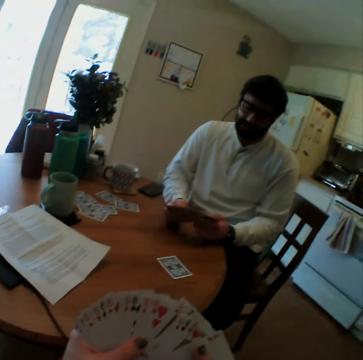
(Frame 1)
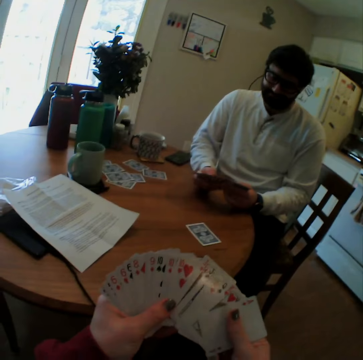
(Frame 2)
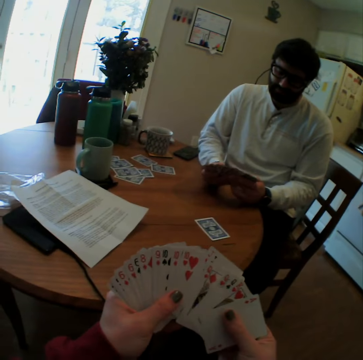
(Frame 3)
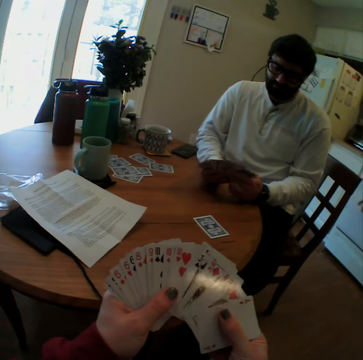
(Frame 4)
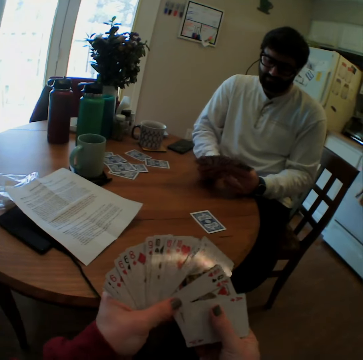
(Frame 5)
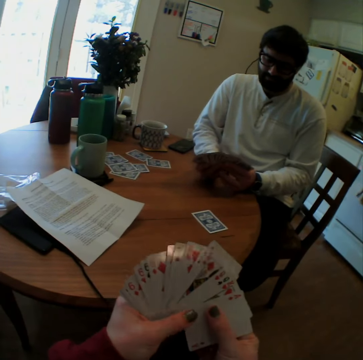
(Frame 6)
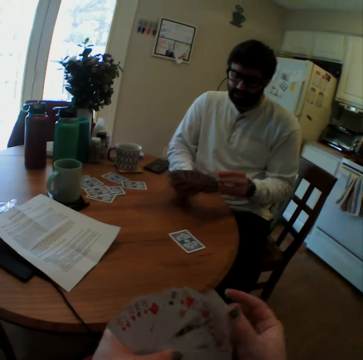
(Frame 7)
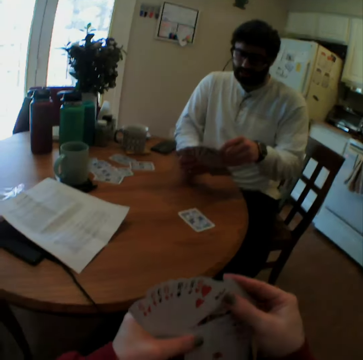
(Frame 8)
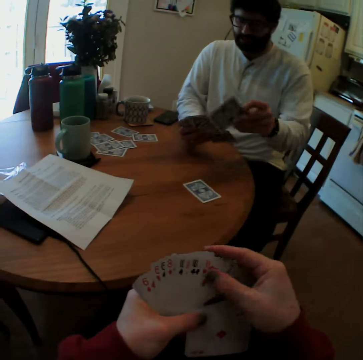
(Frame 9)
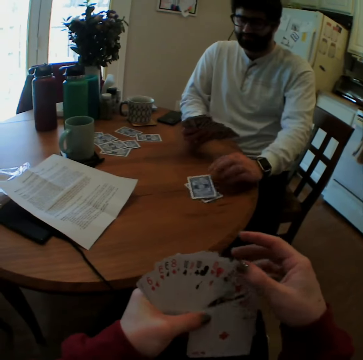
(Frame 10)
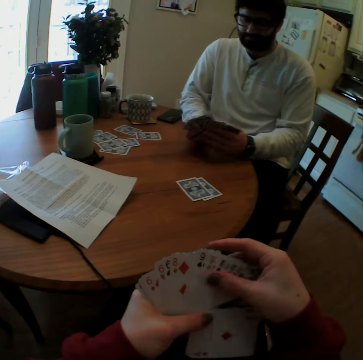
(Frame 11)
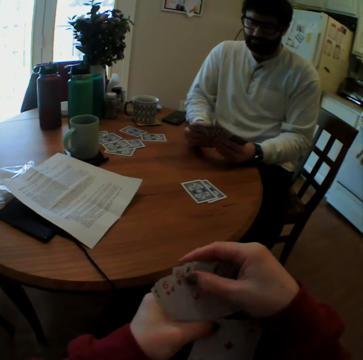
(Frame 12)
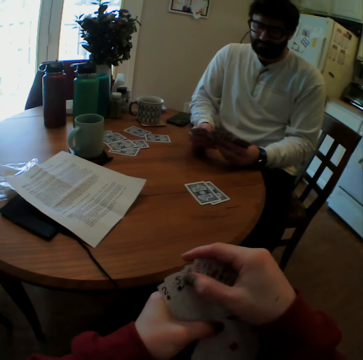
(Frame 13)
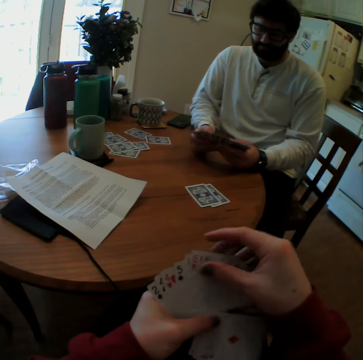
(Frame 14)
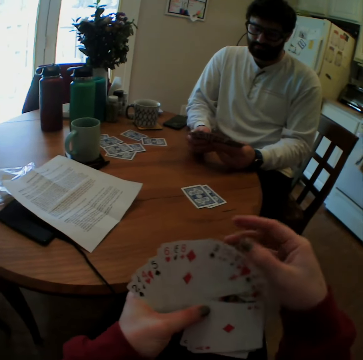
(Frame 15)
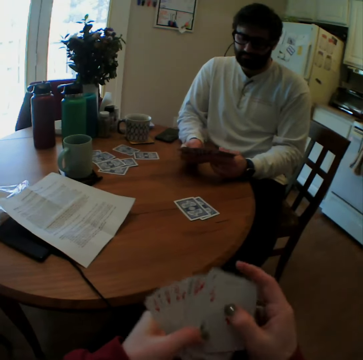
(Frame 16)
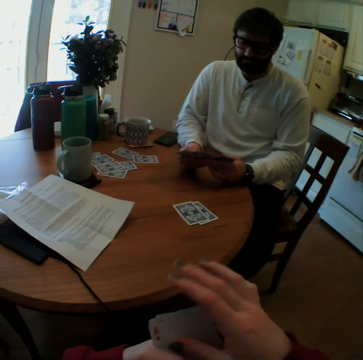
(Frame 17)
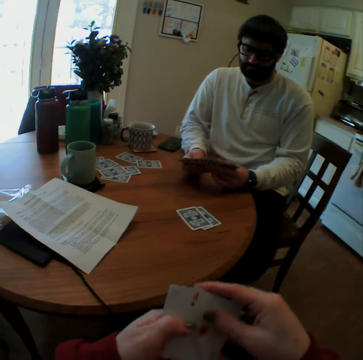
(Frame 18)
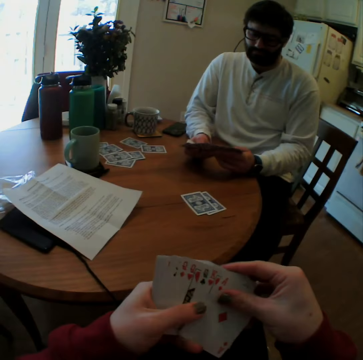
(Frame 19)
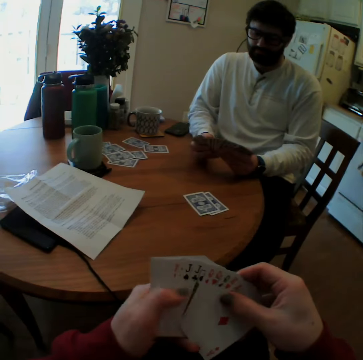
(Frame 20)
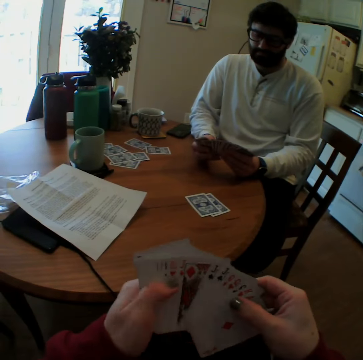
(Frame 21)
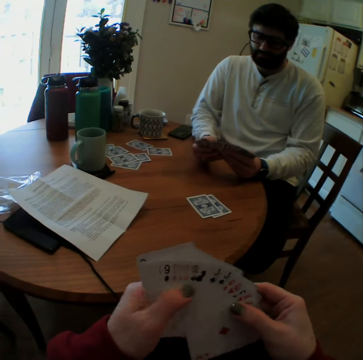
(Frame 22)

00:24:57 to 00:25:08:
A man plays card games with the camera wearer. The man puts a card on a table. The camera wearer counts cards.

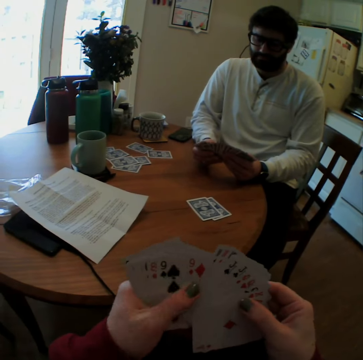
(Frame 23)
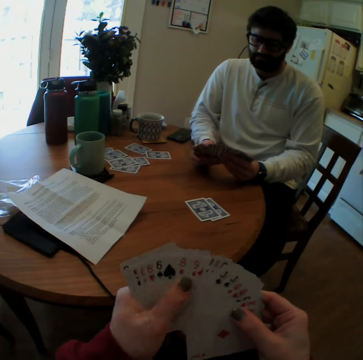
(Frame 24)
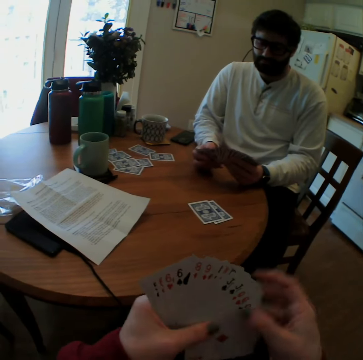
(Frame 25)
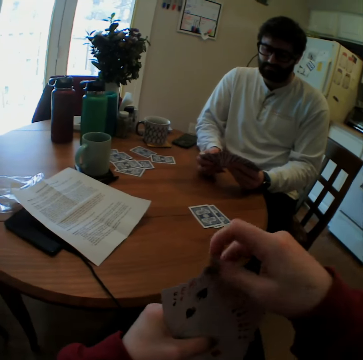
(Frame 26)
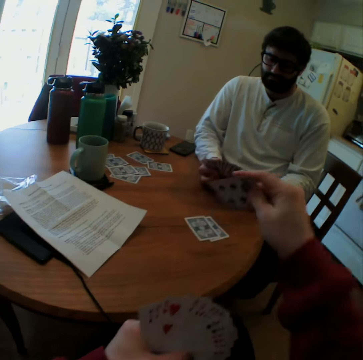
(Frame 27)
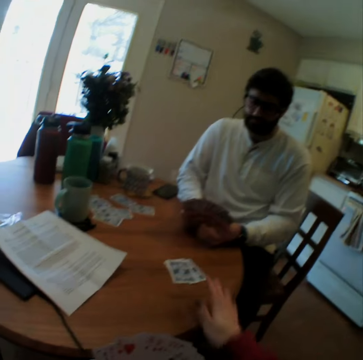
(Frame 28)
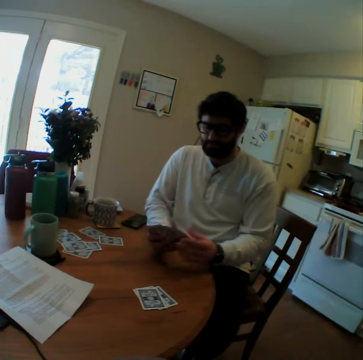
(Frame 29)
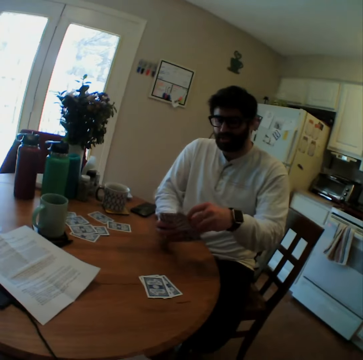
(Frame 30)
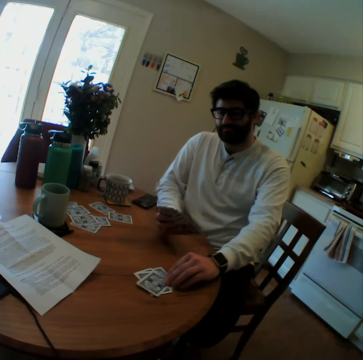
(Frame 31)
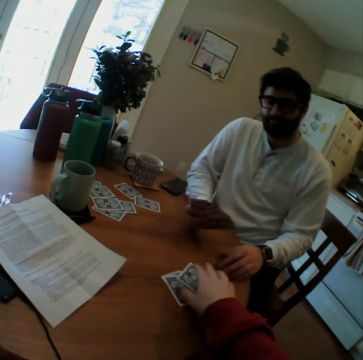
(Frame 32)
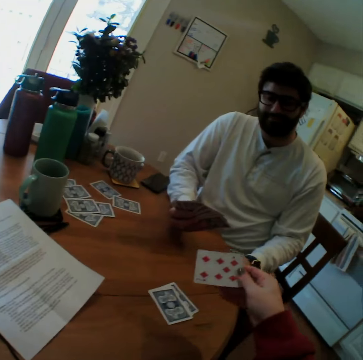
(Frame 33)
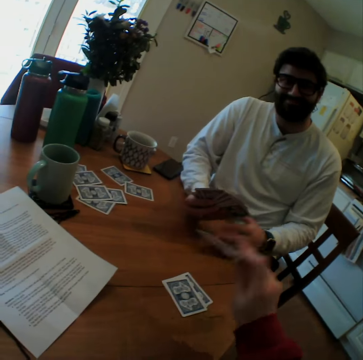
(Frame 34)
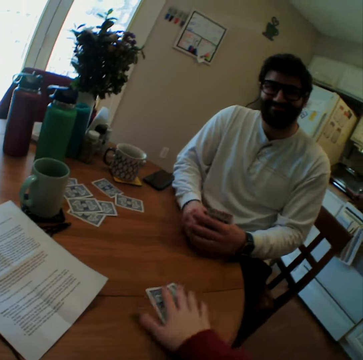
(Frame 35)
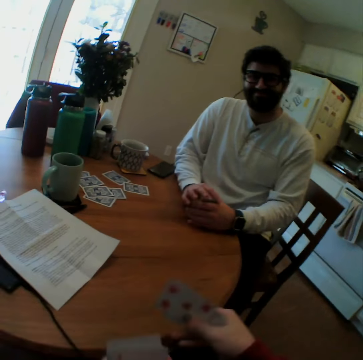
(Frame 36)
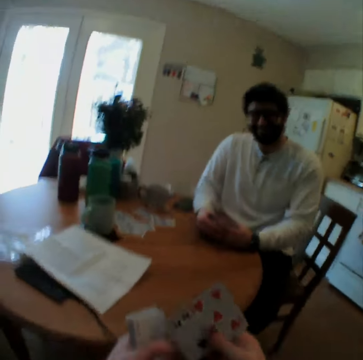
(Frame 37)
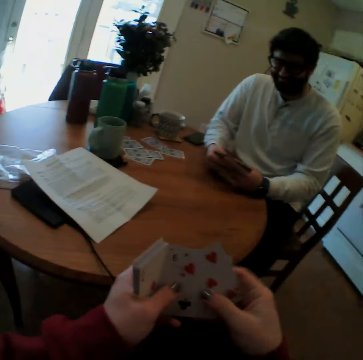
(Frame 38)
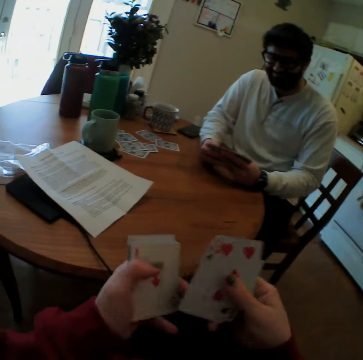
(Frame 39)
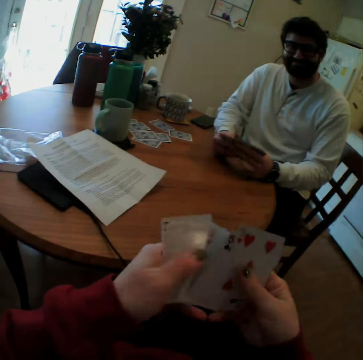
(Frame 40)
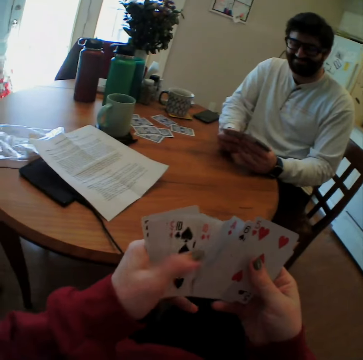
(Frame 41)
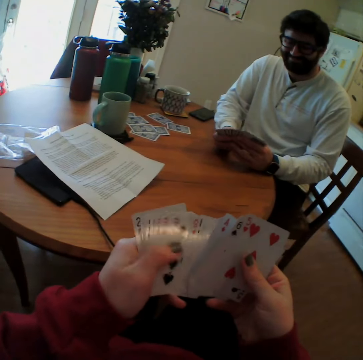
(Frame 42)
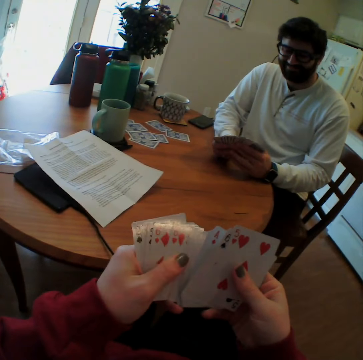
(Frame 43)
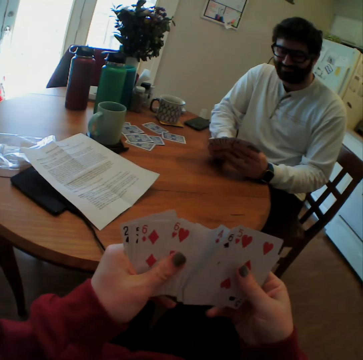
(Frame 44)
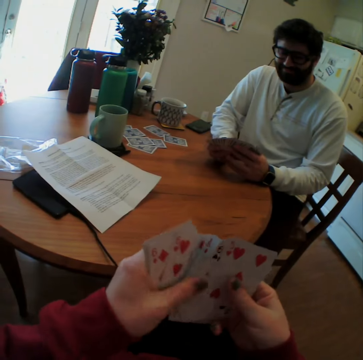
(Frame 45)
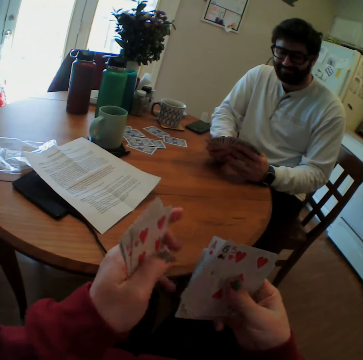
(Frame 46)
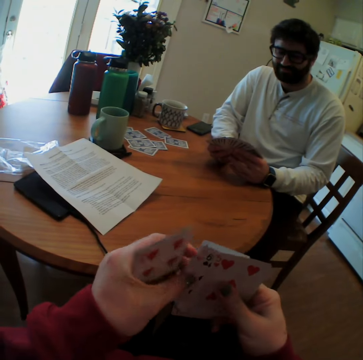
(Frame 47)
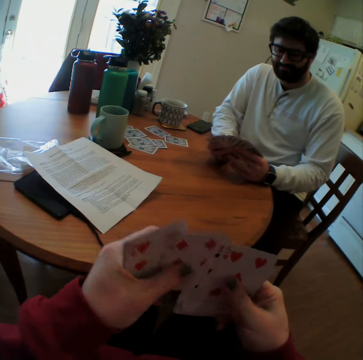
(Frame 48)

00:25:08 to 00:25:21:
The camera wearer puts a card on a table. A man puts a card on the table. The camera wearer picks up a card. They turn a playing card. They put the playing cards on the table. They take the playing cards. They arrange the playing cards.

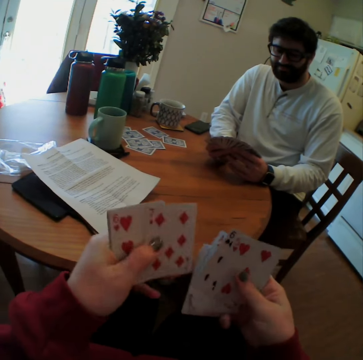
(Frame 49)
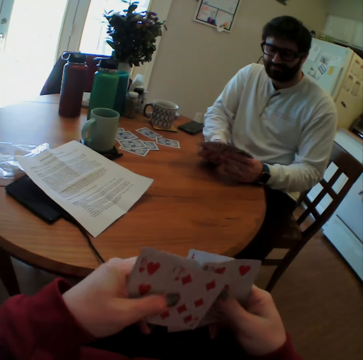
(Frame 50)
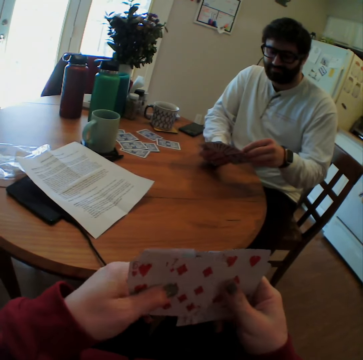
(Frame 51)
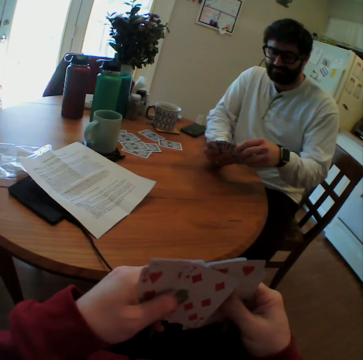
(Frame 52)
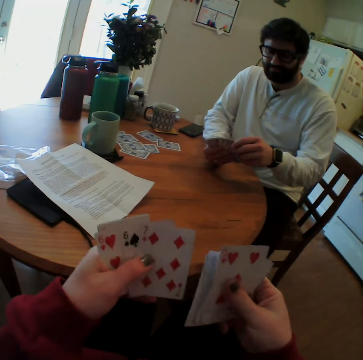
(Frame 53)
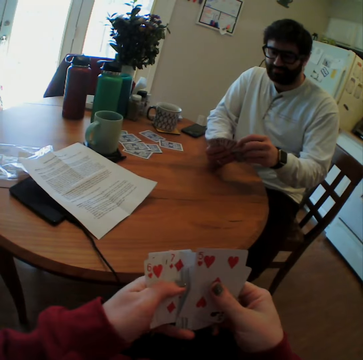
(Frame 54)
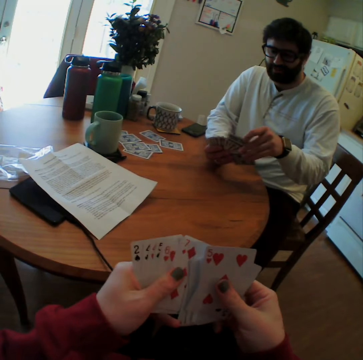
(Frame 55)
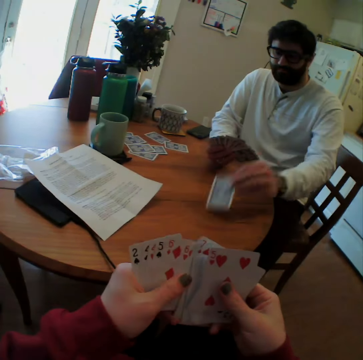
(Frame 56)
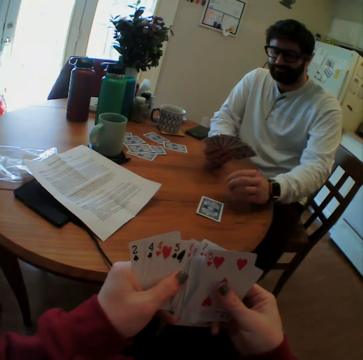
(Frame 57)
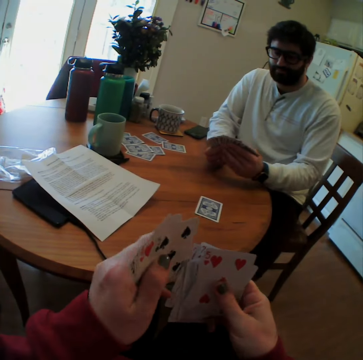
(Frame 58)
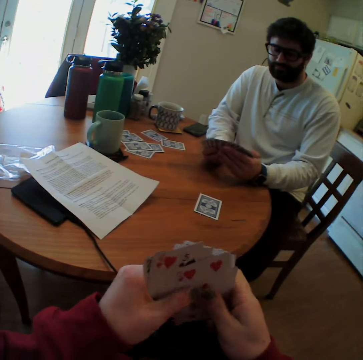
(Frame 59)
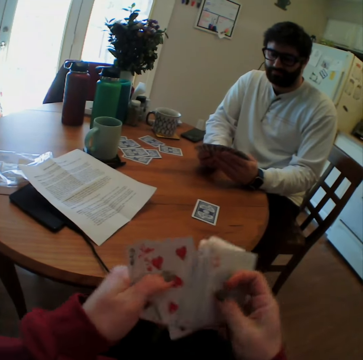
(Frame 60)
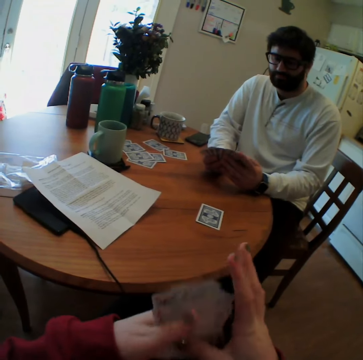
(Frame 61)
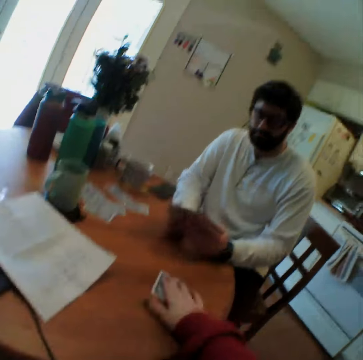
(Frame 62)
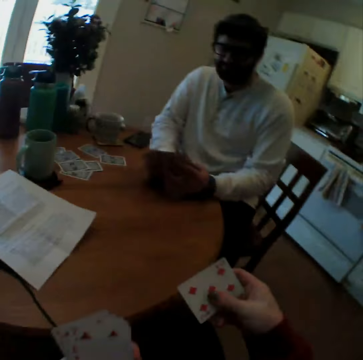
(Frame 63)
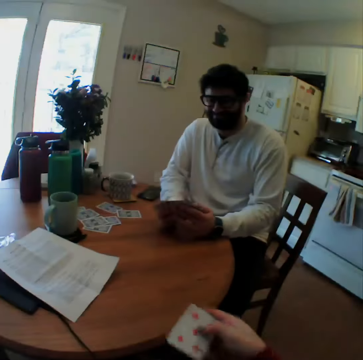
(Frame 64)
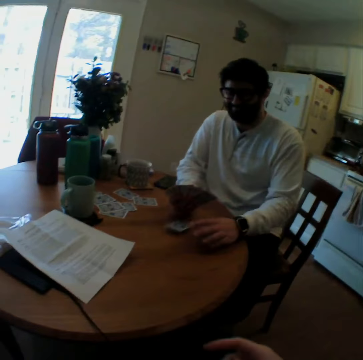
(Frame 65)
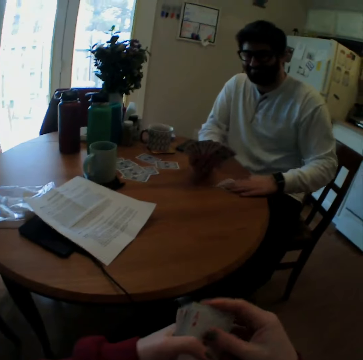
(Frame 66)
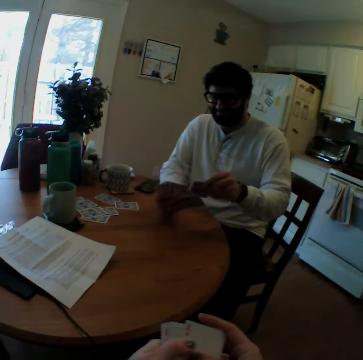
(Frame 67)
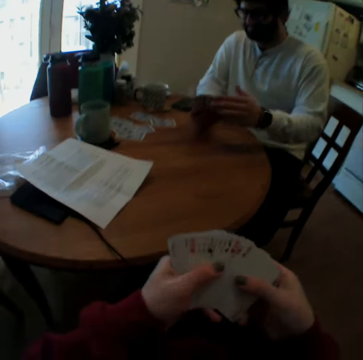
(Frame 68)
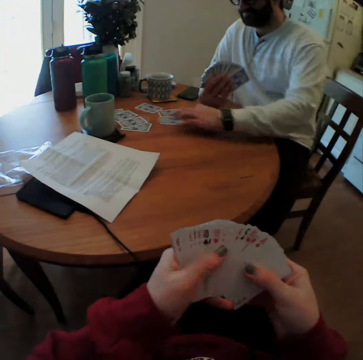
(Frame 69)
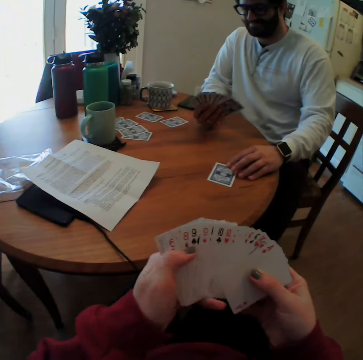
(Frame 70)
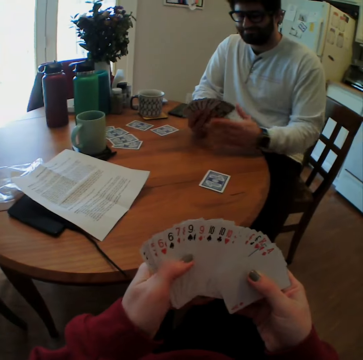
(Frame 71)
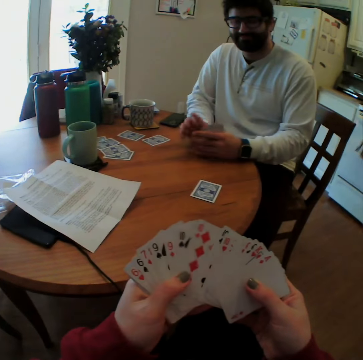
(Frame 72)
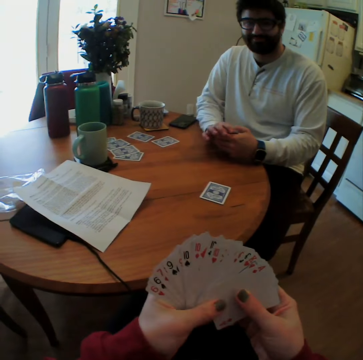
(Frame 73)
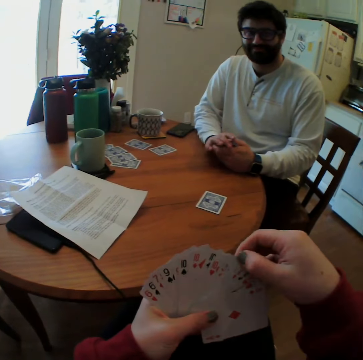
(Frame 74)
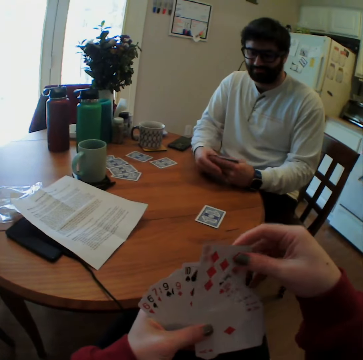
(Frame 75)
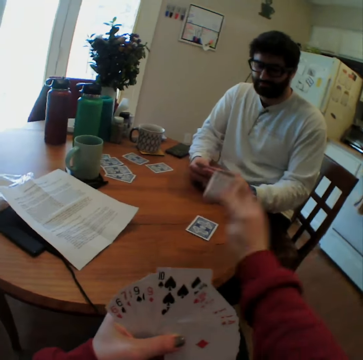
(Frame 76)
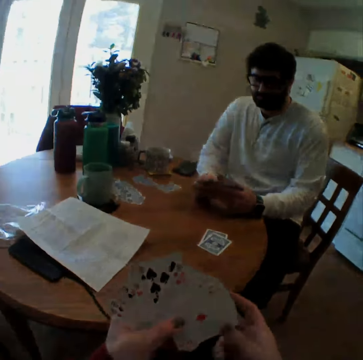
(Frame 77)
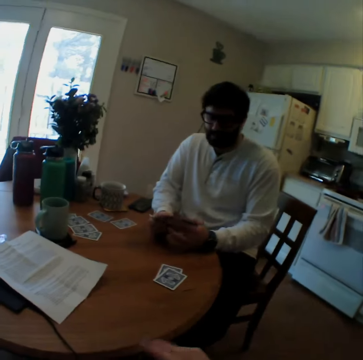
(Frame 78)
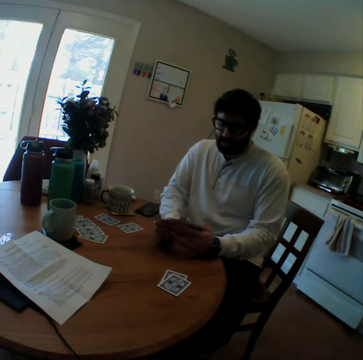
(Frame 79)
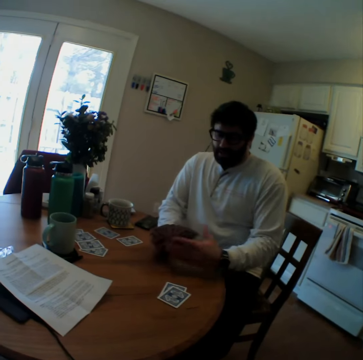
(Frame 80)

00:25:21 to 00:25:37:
The camera wearer mixes cards. A man arranges playing cards. The man plays card games with the camera wearer, and puts a card on a table. The camera wearer takes the playing cards. They throw the playing card to the man. The man takes a playing card from the table and moves the playing card on the table. The man plays card games with the camera wearer. The camera wearer speaks and puts a card on the table.
